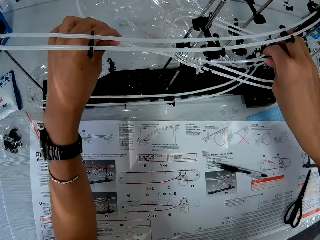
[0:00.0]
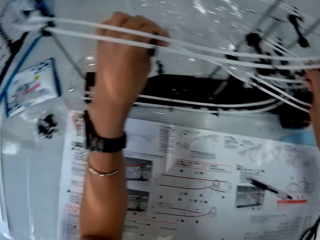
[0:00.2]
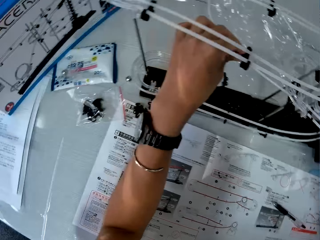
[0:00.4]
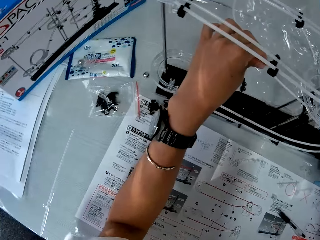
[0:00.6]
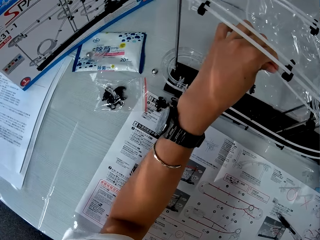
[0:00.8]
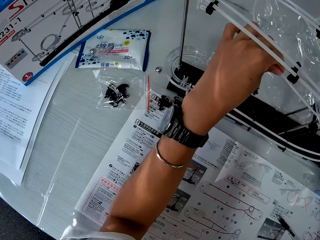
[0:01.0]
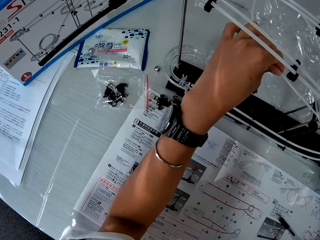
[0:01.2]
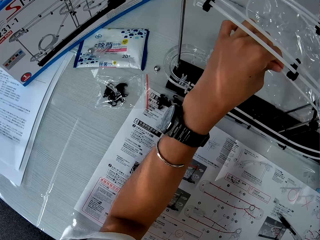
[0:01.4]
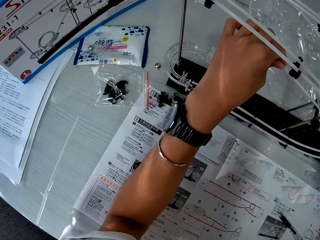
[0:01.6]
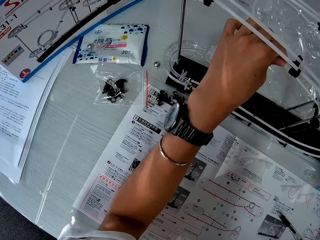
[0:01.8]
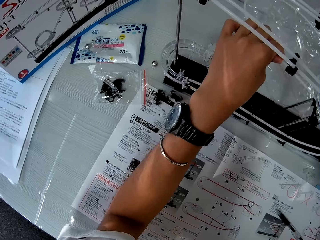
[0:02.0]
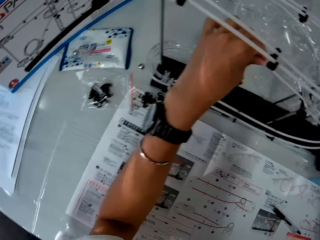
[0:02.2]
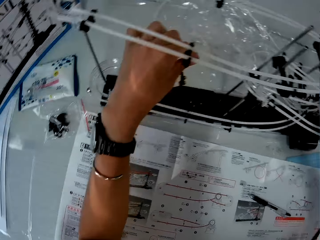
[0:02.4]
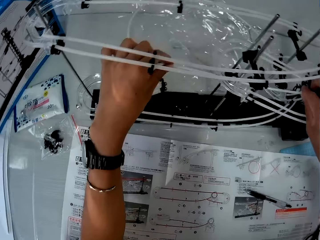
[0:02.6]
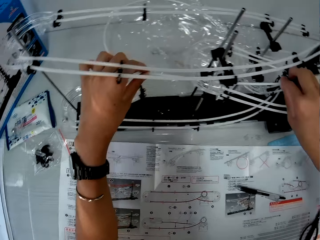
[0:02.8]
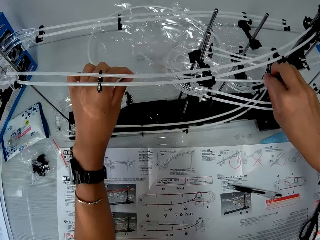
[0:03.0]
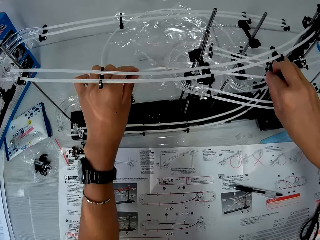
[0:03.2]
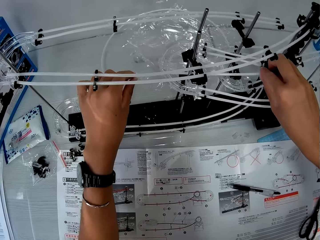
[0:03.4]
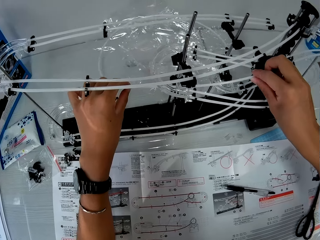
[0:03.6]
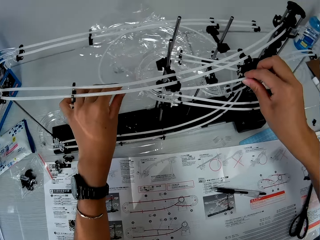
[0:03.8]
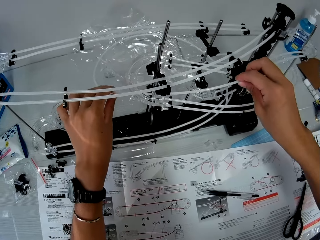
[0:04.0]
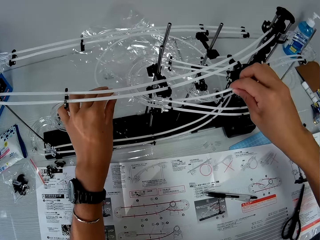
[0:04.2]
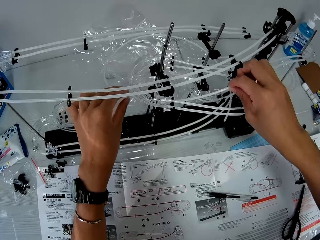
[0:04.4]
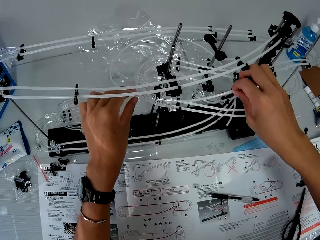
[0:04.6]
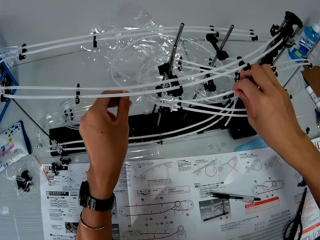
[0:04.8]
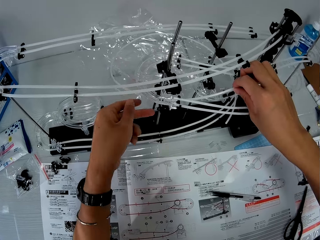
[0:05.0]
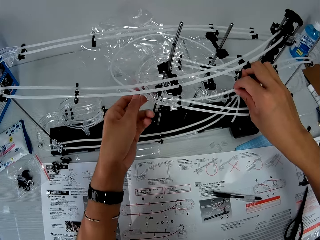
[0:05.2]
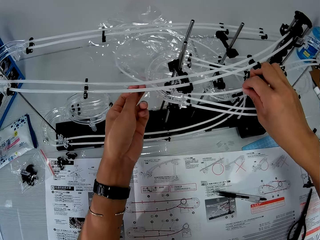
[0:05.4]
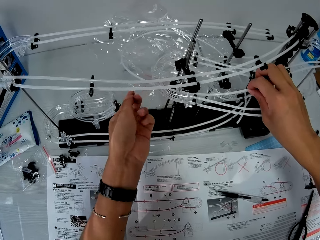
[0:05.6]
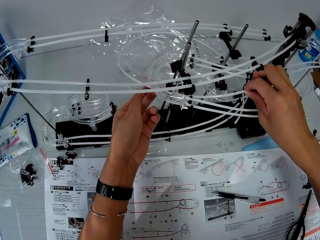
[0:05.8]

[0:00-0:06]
The camera wearer adjusts the marble roller coaster rail.

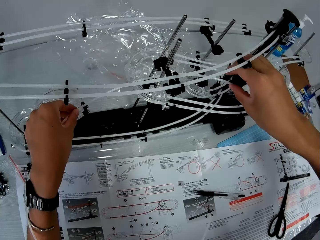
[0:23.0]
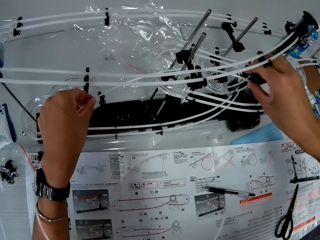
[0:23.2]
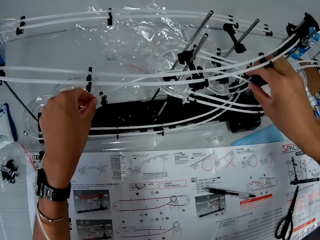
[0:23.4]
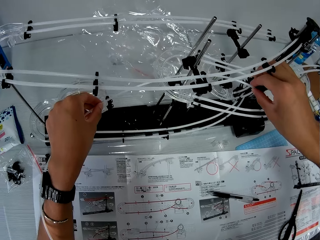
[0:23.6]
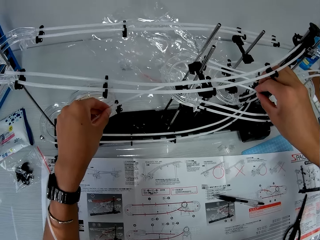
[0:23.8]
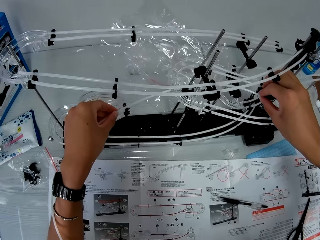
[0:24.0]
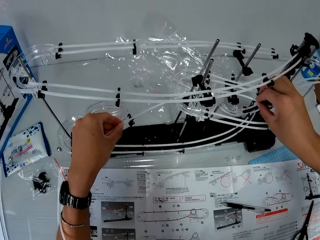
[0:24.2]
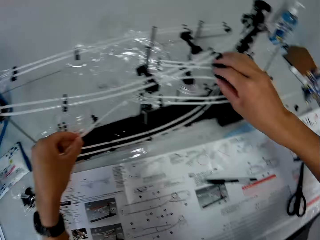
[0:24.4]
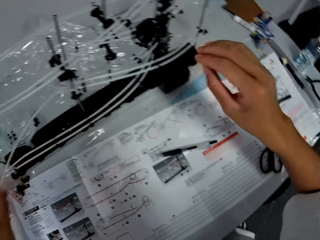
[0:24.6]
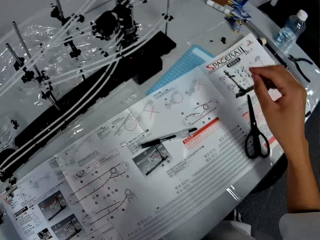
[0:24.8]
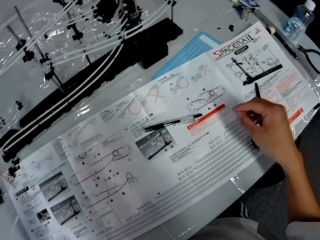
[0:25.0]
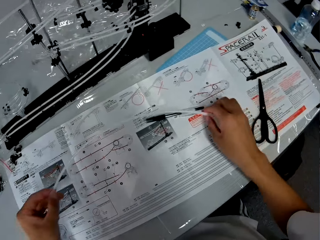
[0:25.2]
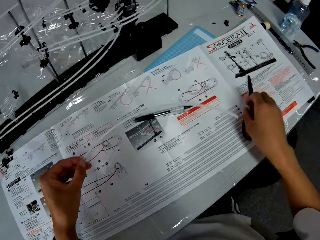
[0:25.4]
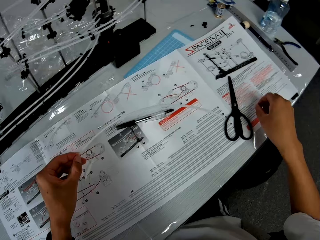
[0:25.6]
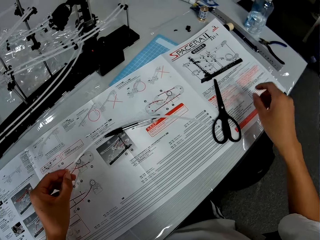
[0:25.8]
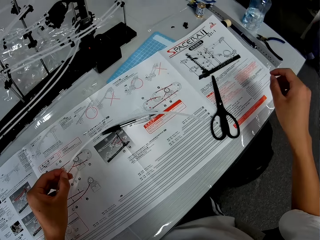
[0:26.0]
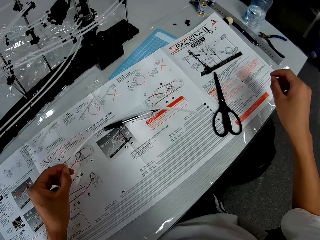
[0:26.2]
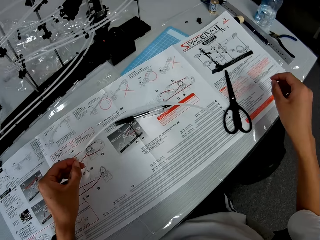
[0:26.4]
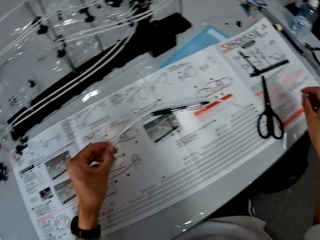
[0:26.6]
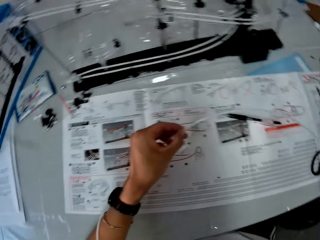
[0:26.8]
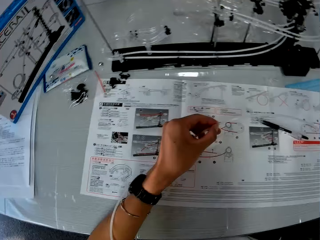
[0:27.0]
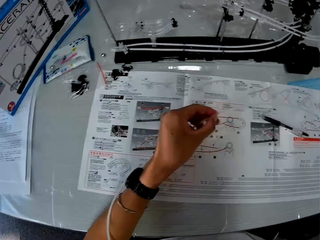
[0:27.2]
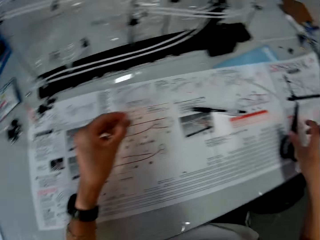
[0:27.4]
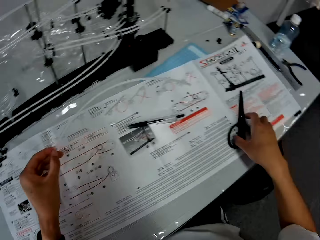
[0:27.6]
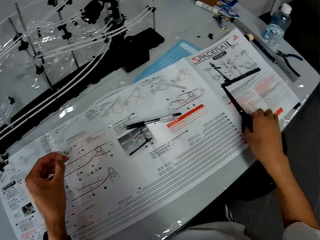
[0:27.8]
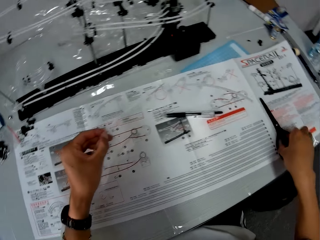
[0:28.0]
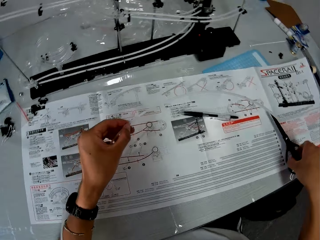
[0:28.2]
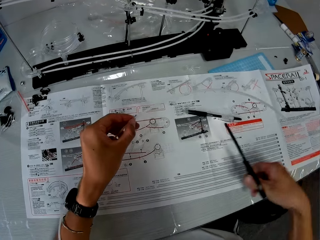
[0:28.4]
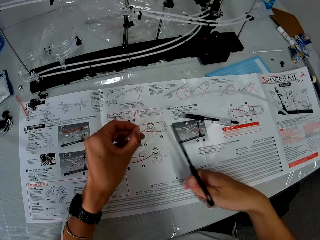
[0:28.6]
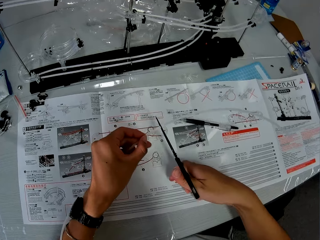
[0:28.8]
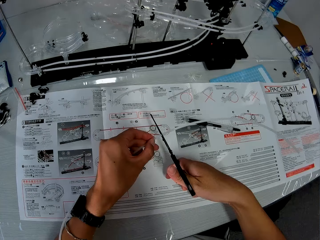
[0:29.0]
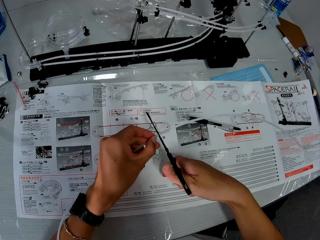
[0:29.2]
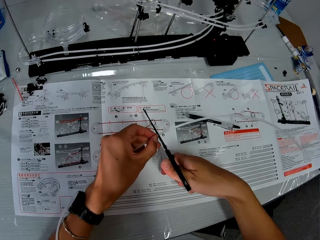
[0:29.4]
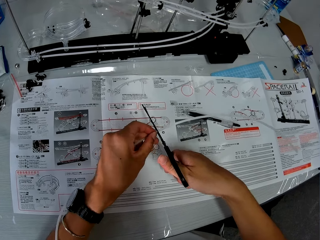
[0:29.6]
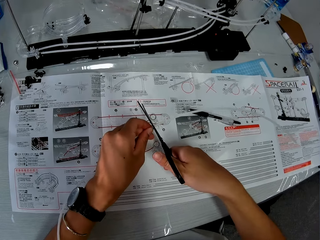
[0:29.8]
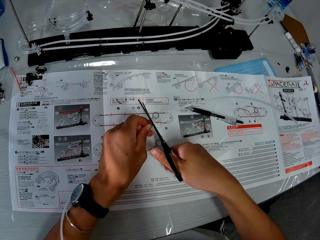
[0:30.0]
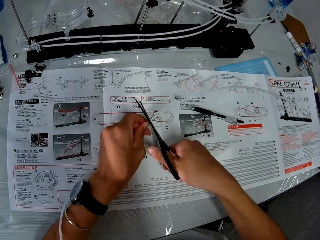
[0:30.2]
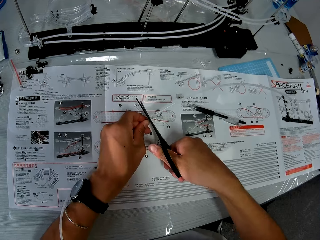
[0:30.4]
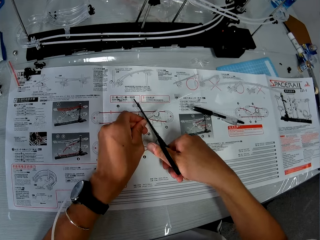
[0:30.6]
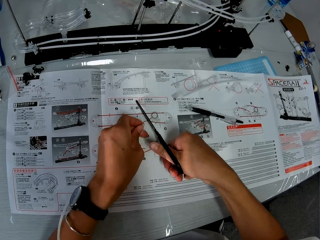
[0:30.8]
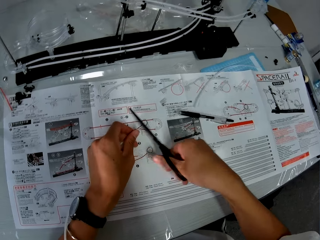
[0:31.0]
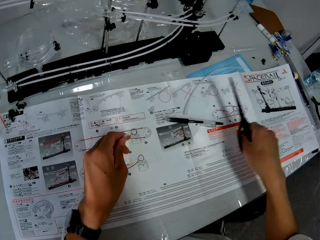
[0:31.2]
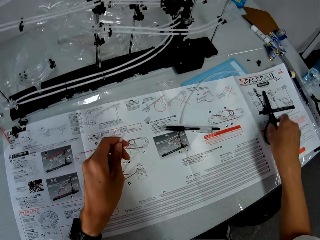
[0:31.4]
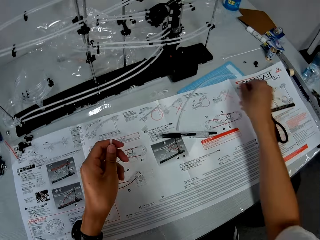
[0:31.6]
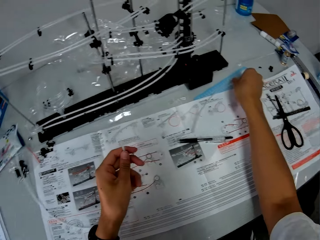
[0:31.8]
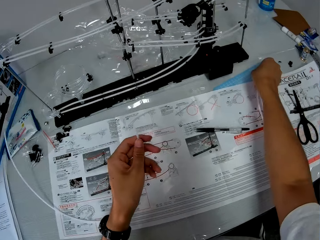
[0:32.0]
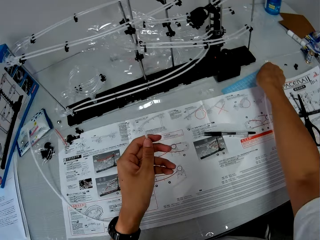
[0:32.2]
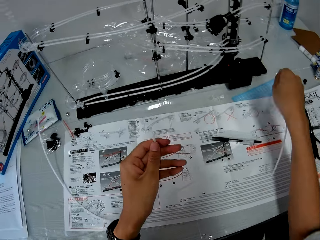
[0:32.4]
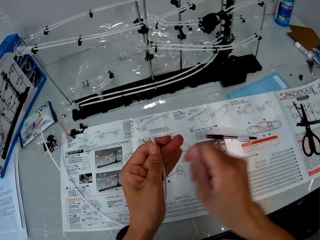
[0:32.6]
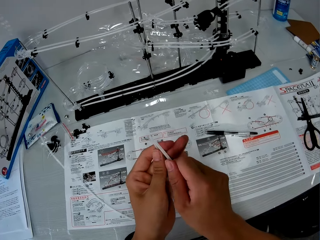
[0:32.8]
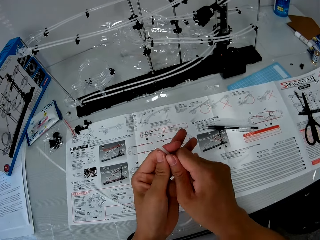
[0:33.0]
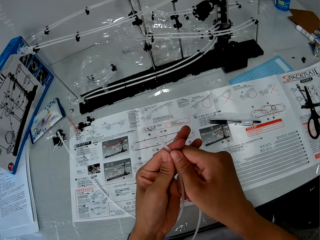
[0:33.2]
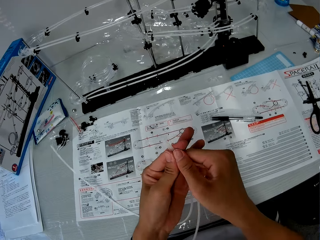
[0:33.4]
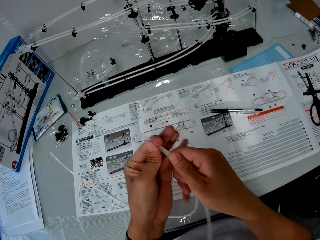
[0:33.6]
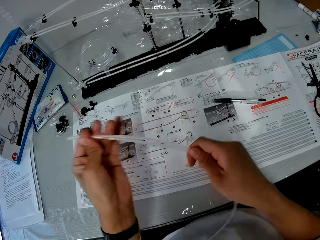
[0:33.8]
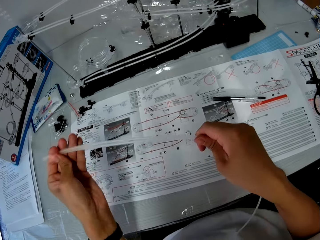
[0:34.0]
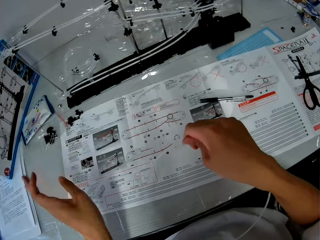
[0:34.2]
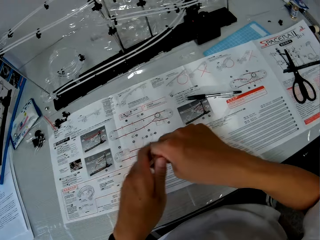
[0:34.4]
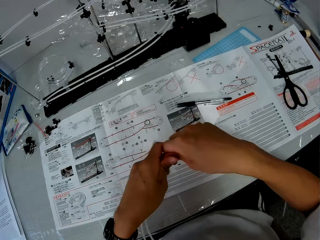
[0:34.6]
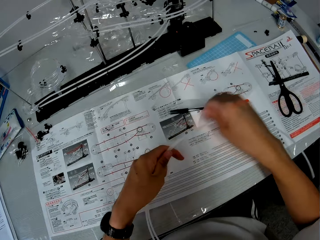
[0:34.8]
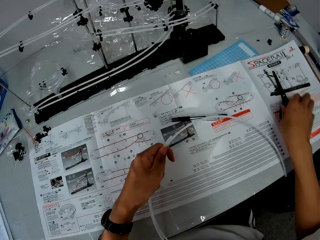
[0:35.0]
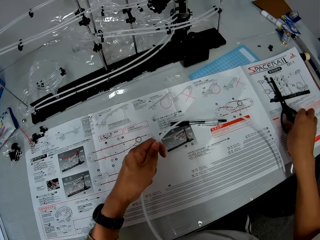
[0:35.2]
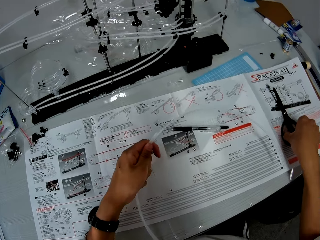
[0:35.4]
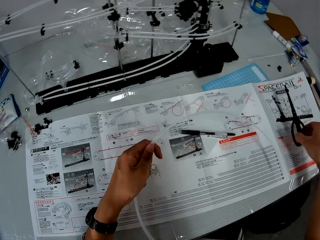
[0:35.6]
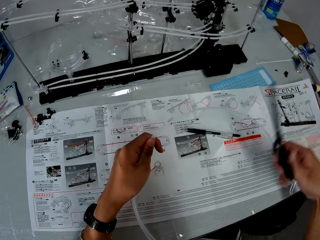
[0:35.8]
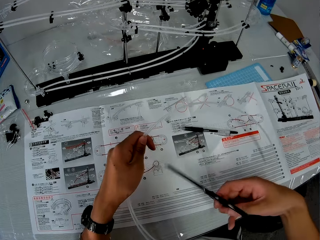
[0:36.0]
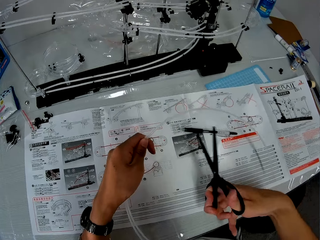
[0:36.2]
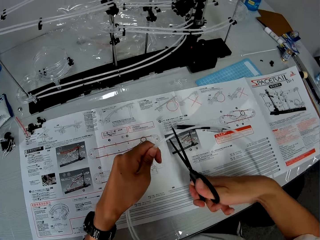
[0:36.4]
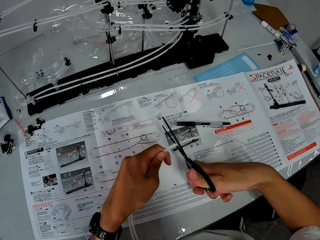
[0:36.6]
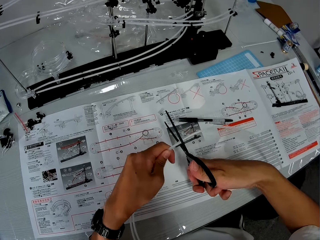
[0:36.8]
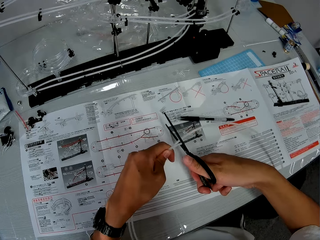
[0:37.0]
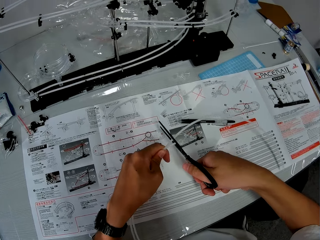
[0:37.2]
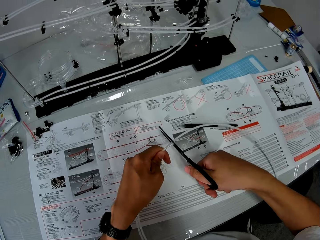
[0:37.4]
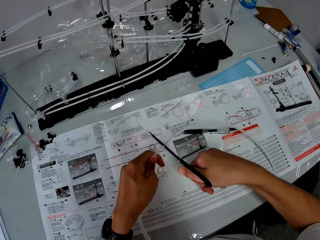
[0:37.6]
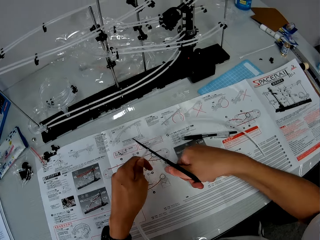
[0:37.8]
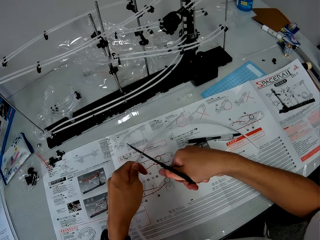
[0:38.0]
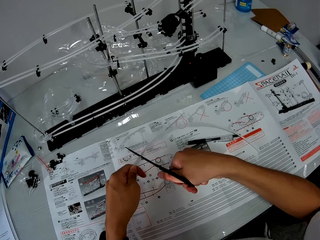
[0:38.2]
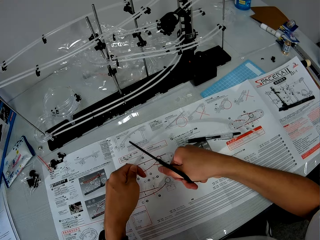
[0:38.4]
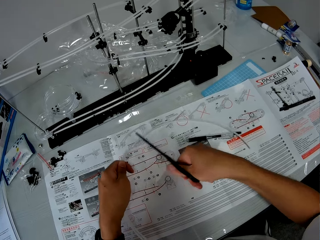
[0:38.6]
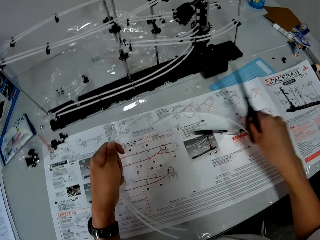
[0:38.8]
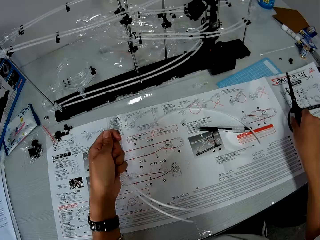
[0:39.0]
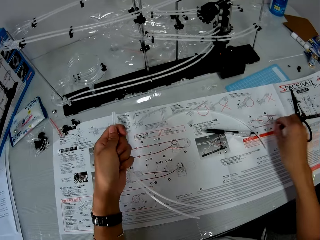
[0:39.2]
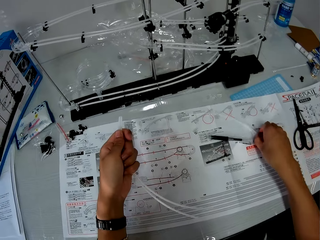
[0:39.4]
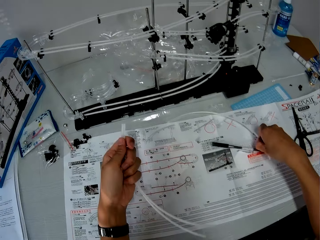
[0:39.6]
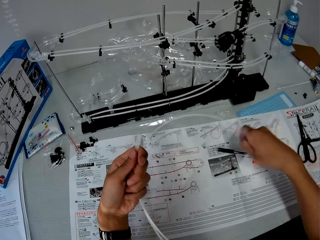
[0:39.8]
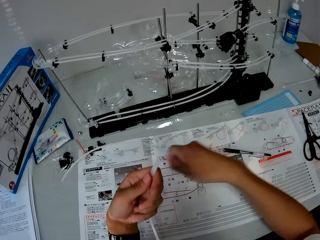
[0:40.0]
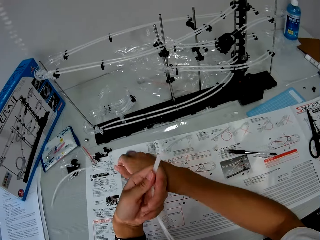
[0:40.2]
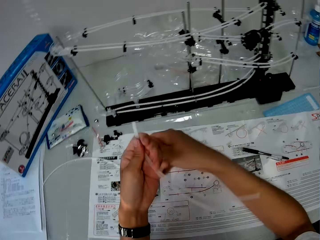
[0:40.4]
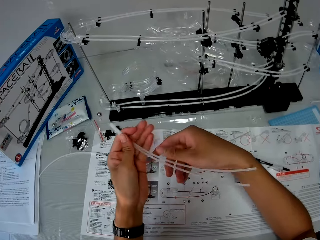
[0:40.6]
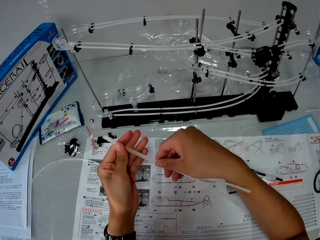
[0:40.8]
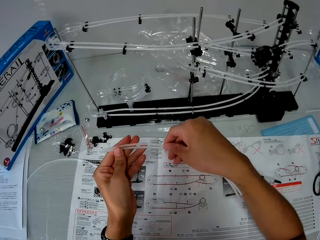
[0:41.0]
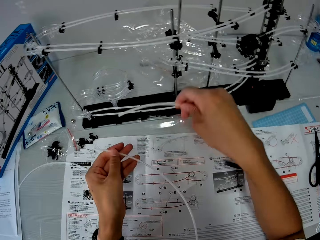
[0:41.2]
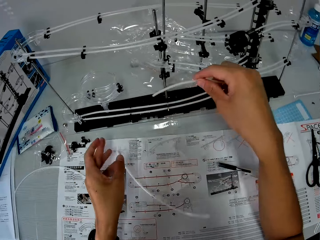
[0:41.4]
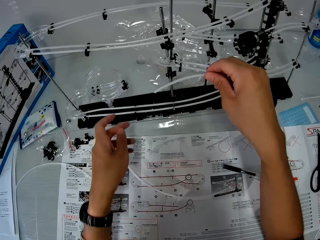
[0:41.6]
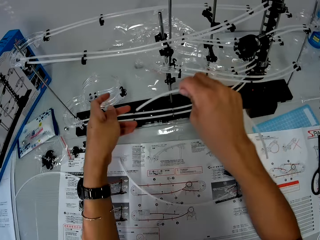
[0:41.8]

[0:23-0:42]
The camera wearer takes a standard rail or marble roller coaster rail. They pick up the scissors. They cut the marble roller coaster rail. They put the scissors on the table. They pick up the marble roller coaster rail, hold the standard rail with the other hand, and join both halves of the marble roller coaster rail. They remove a hand from the standard rail and hold the standard rail with the other hand. They pick up the scissors, cut the marble roller coaster rail, and put the scissors on the table. They pick up the marble roller coaster rail and put the standard rail aside. They hold the standard rail. They take one of the marble roller coaster rails and drop the marble roller coaster rail.
